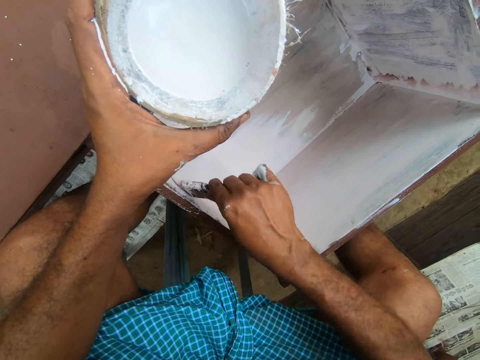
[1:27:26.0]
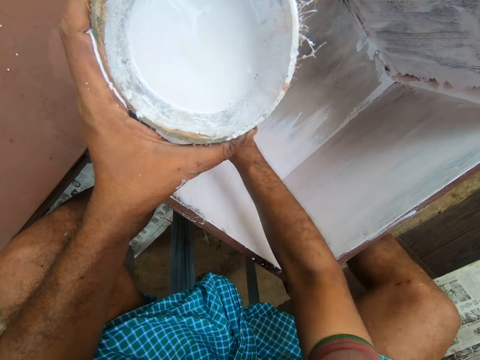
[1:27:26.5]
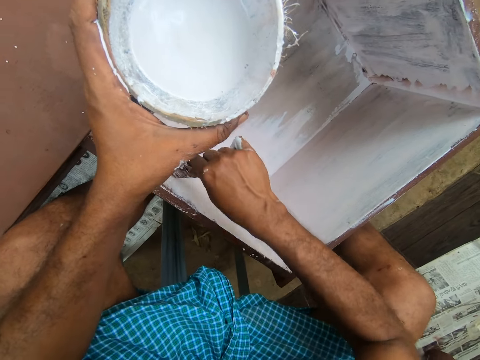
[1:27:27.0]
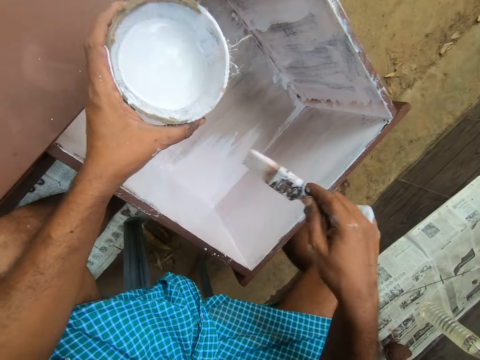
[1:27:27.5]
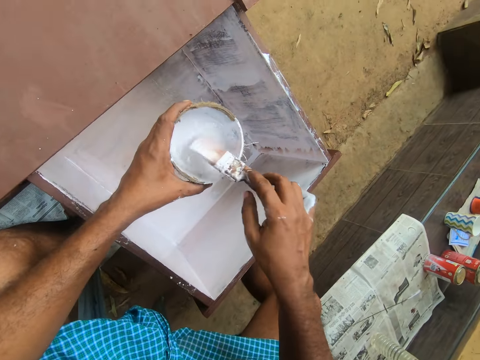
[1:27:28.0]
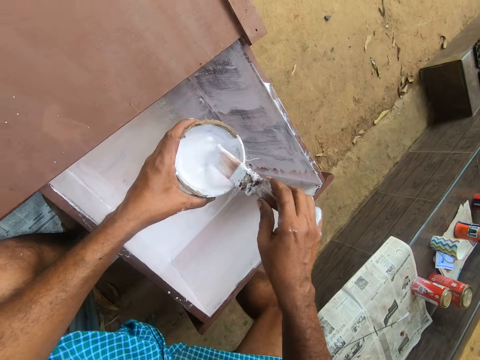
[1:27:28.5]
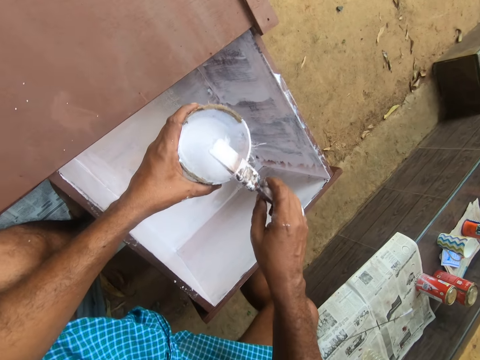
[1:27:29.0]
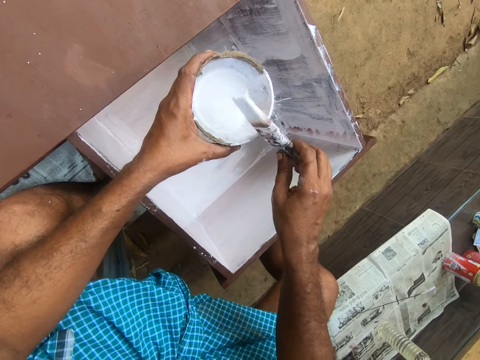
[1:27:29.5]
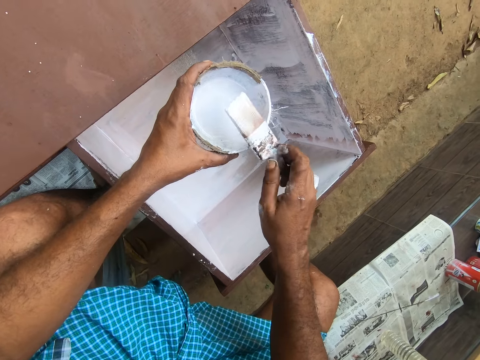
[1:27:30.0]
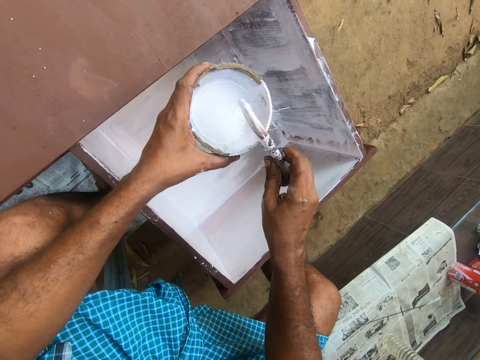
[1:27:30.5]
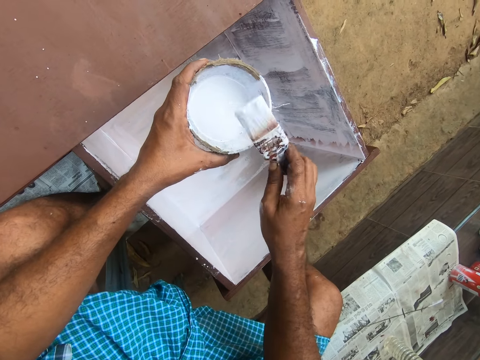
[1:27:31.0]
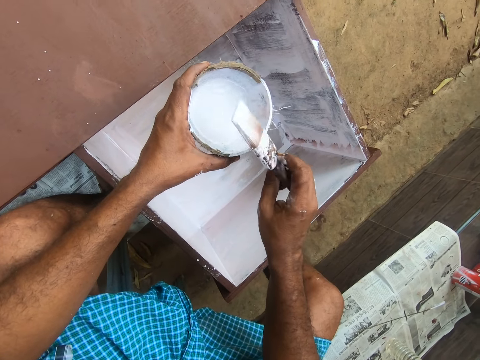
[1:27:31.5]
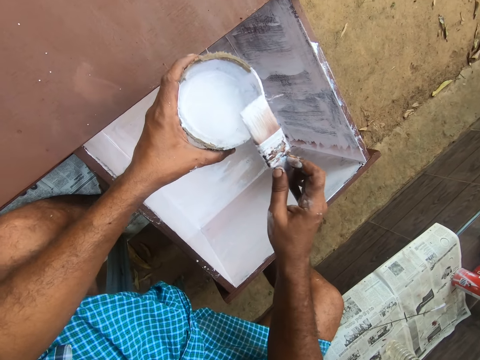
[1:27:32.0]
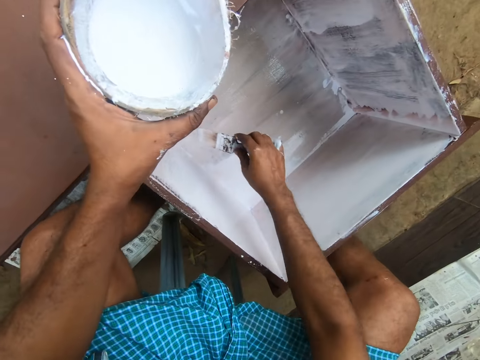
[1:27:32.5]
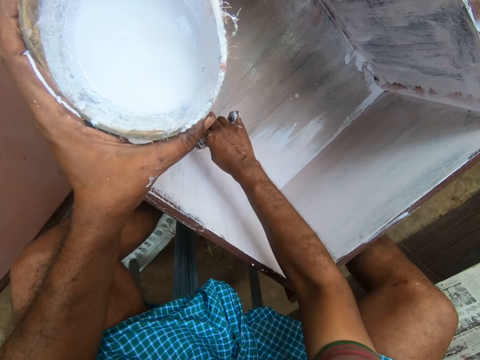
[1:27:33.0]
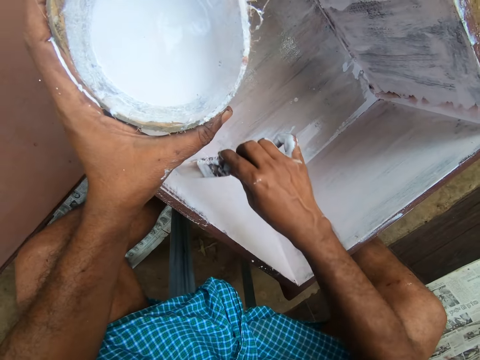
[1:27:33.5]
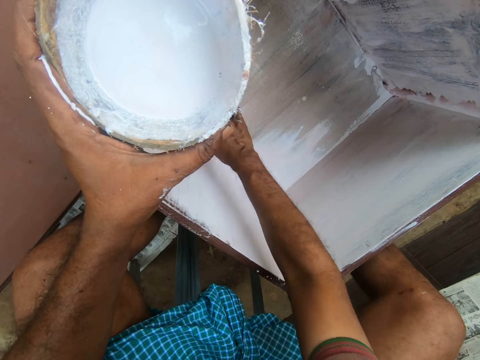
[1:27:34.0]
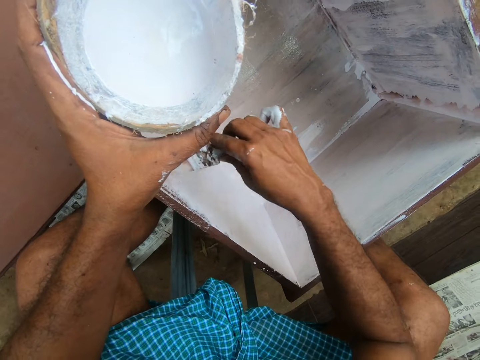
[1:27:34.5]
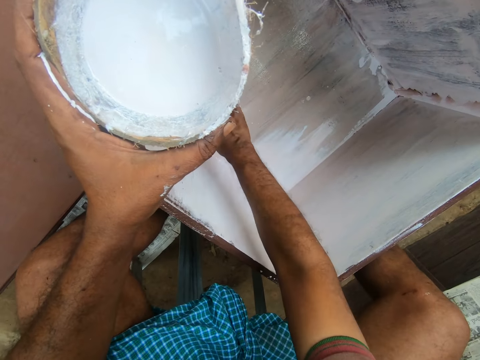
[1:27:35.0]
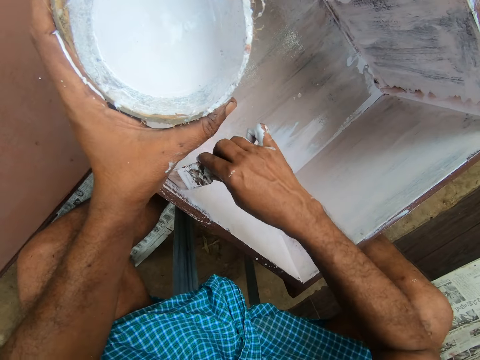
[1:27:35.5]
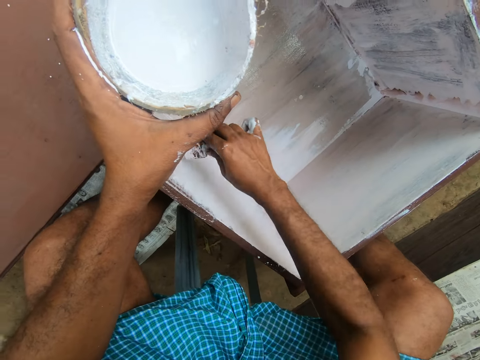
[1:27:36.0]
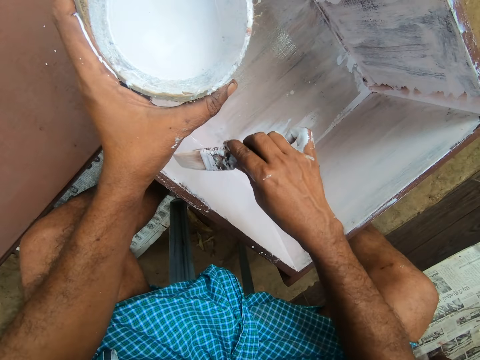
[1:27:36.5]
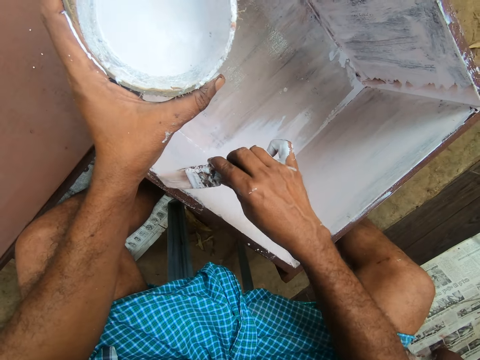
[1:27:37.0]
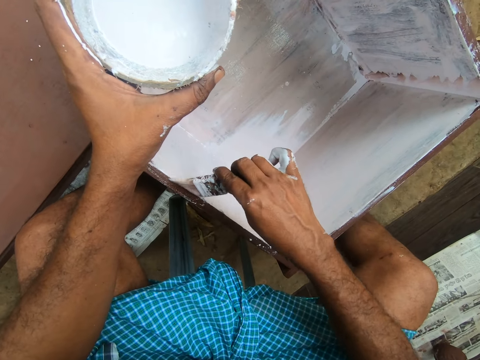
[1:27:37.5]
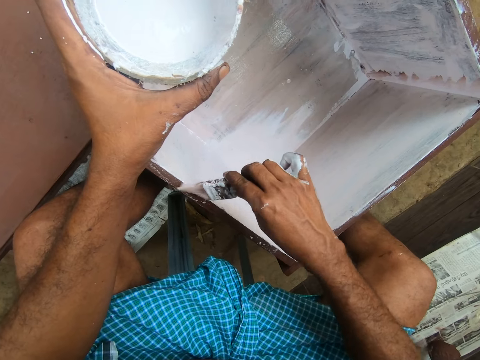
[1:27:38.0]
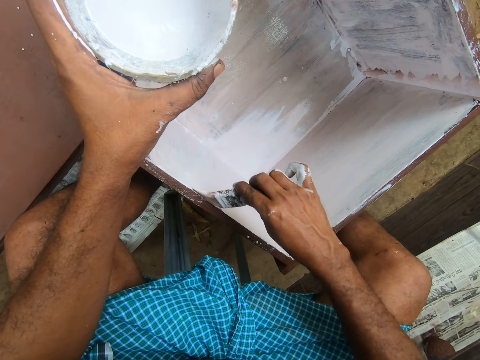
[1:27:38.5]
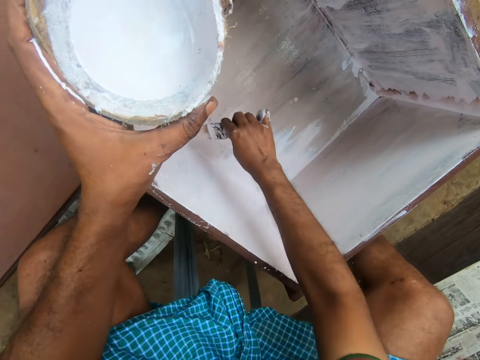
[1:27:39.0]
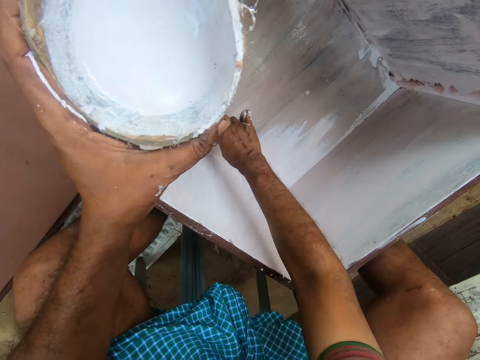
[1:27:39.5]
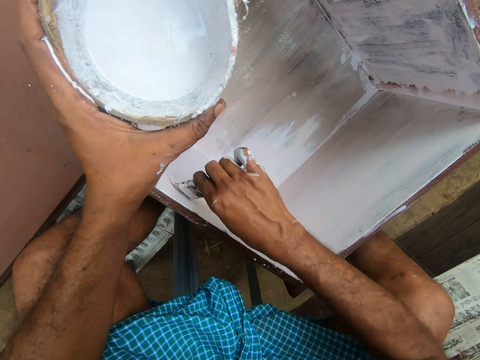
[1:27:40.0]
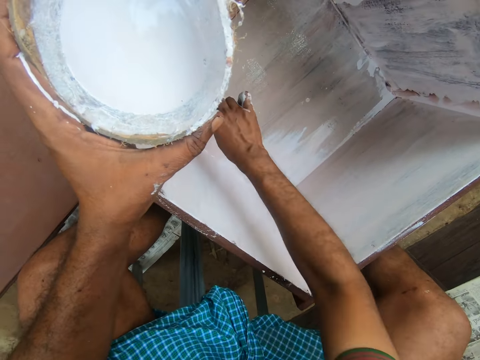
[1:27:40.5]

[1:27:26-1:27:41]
The camera wearer inserts the paint brush into the container of paint in his left hand. He rolls the brush in hand. He paints the inner part of the drawer with the paint brush in his right hand.

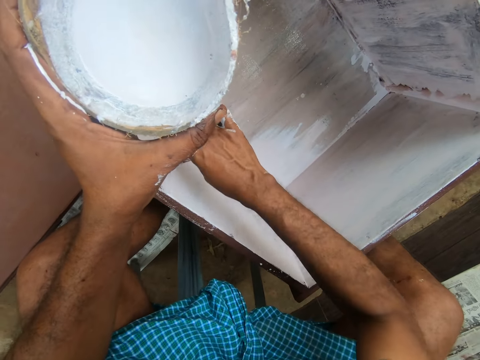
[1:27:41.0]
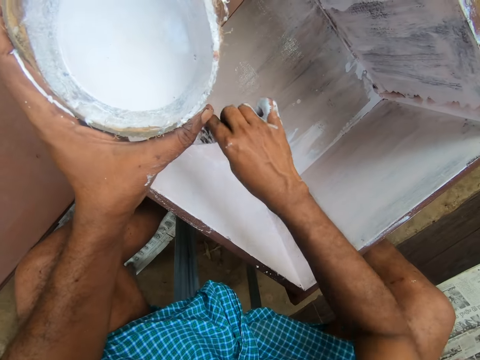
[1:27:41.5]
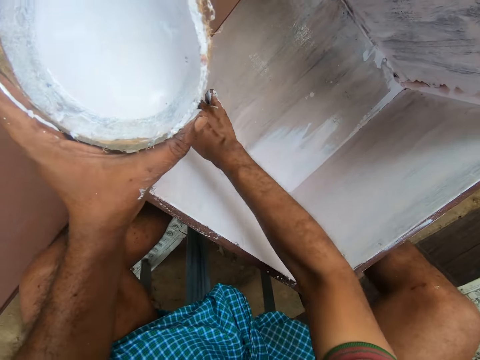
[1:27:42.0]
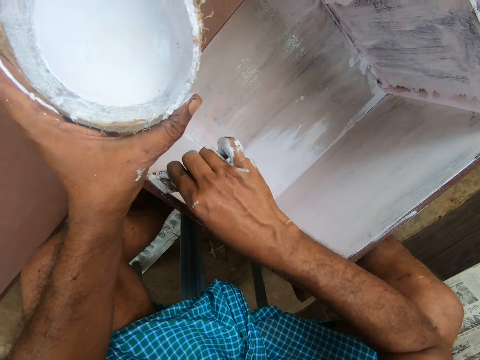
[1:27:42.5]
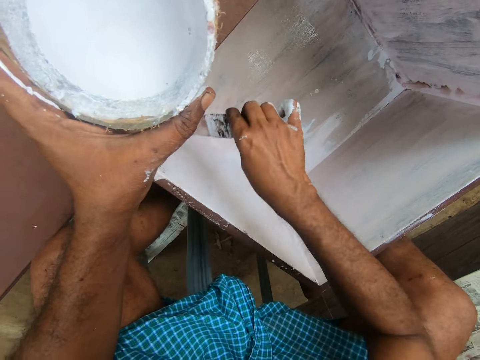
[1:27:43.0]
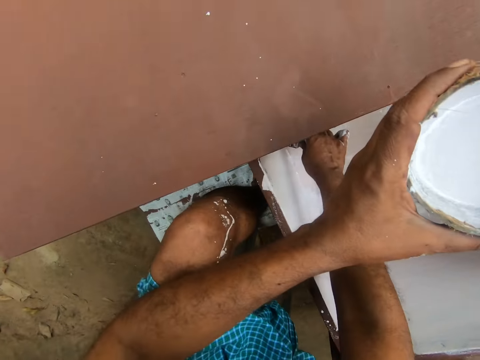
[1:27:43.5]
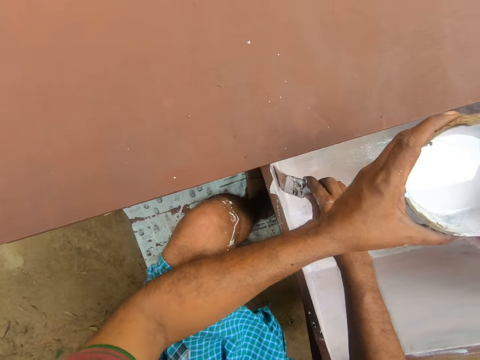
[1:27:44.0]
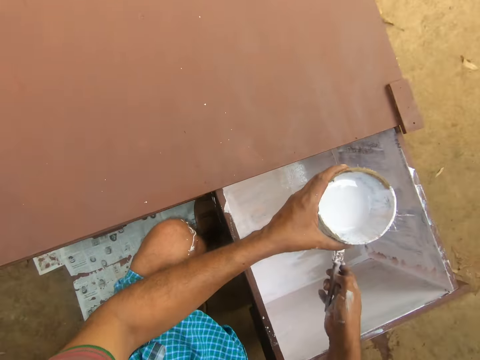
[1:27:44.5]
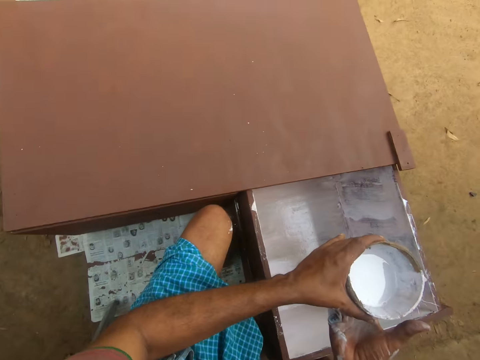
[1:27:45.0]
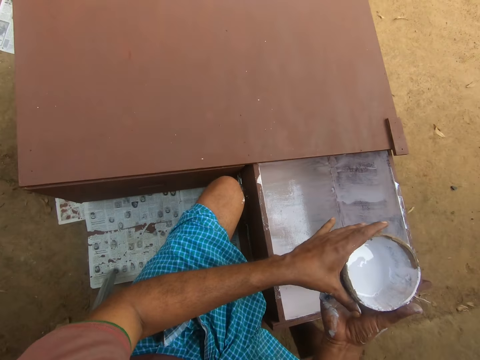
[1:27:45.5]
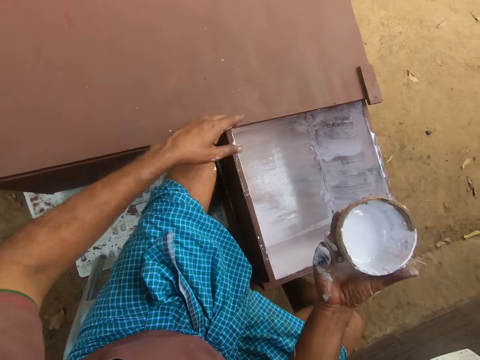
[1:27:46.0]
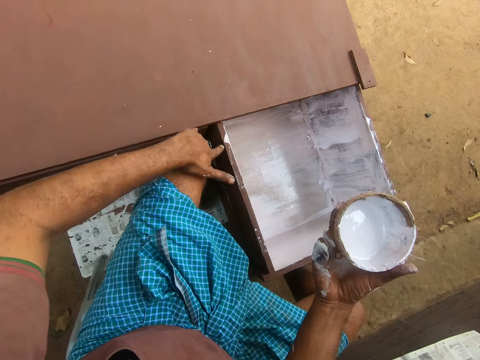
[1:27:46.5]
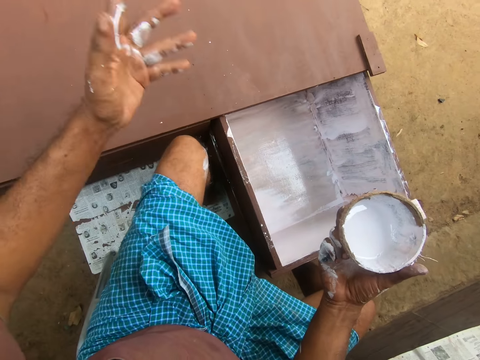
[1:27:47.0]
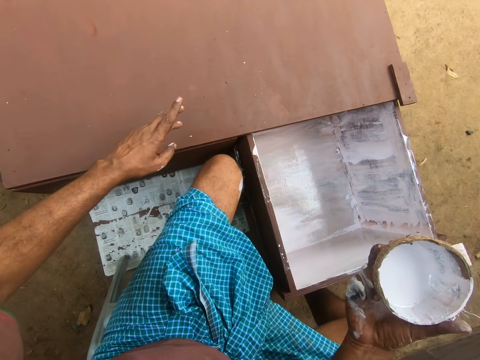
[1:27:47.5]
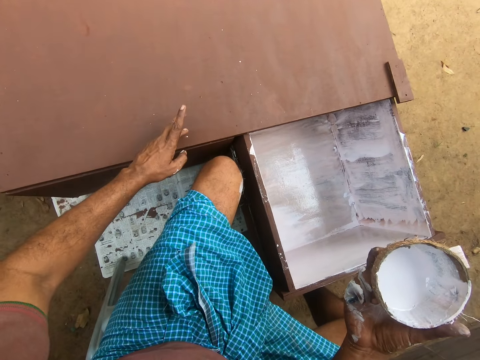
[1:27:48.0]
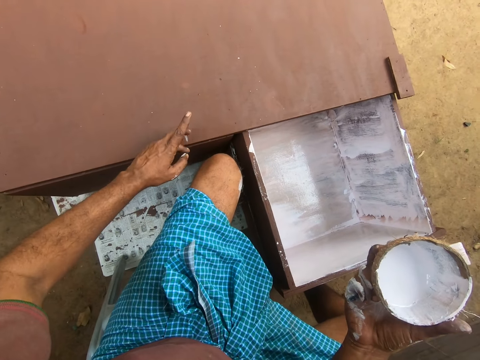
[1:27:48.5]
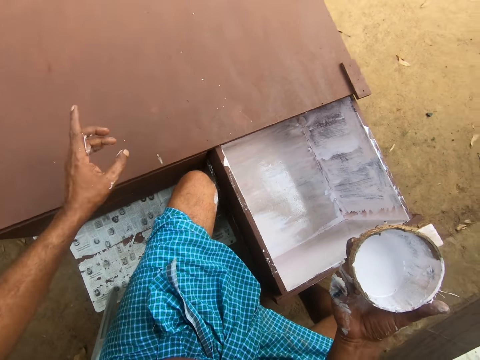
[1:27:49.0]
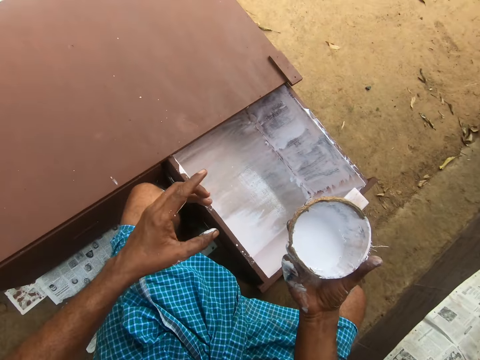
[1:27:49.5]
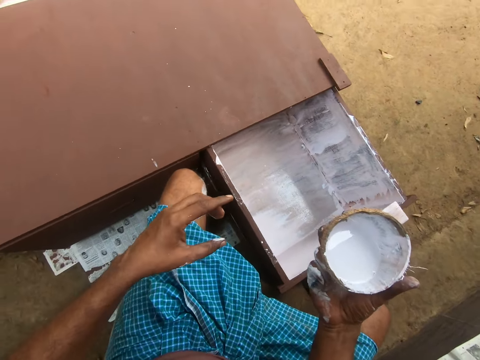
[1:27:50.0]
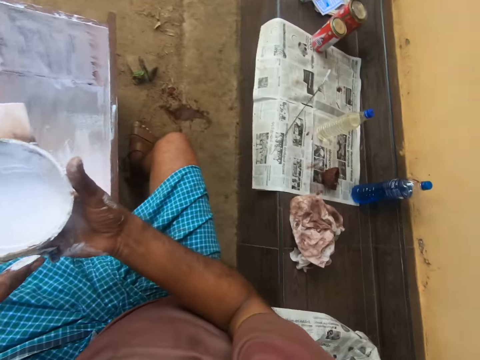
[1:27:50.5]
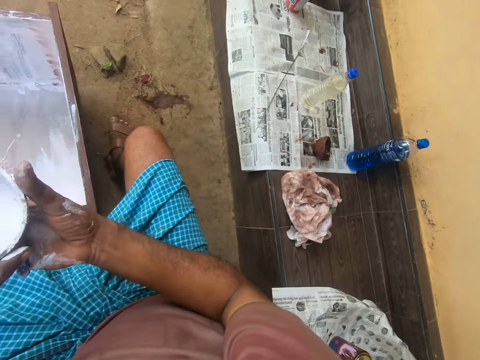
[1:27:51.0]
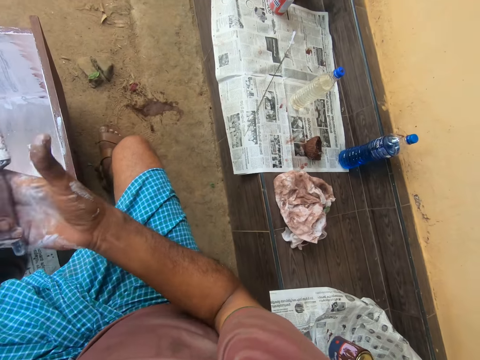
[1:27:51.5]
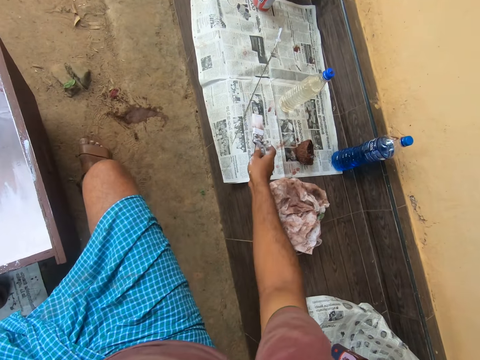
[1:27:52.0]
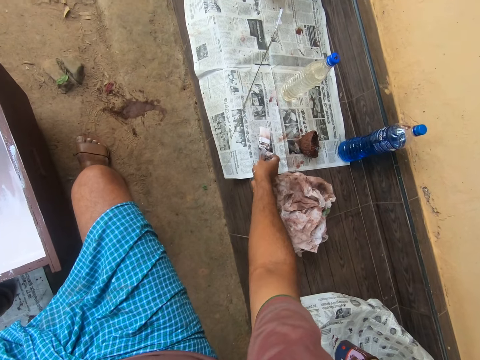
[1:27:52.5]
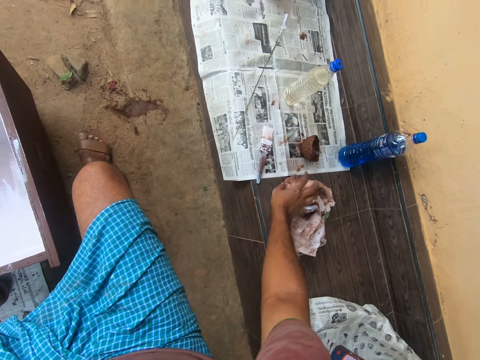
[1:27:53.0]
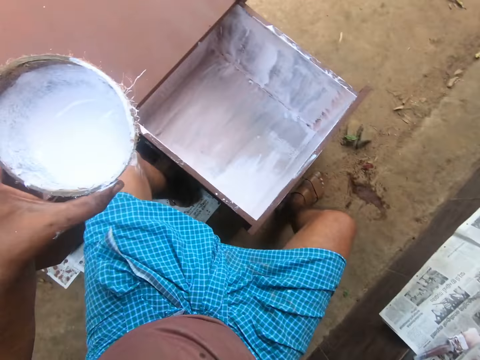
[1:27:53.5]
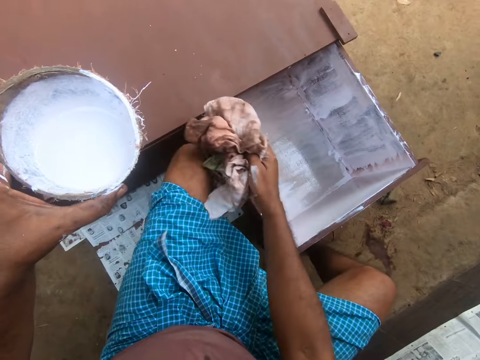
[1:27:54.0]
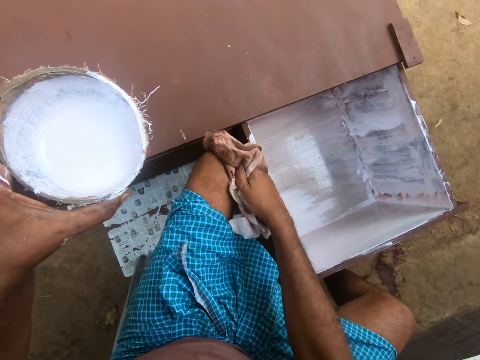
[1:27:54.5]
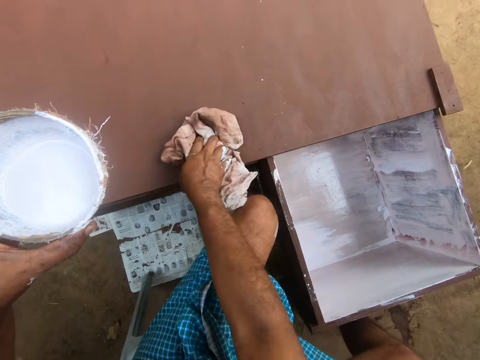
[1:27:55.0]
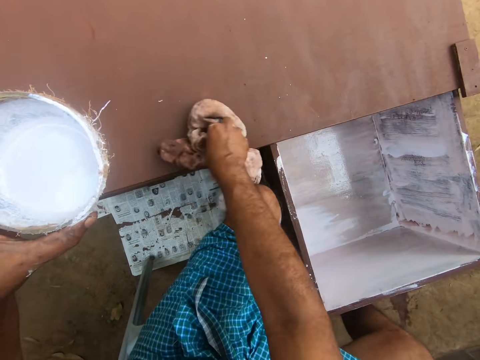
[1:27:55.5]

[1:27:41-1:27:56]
The camera wearer passes the container of paint from his left hand to his right hand. He cleans paint off his knee with his left hand. He cleans the paint on the drawer with his left finger. He passes the container of paint from his right hand to his left hand. He drops the paint brush on the table with his right hand. He picks up the cloth from the table with his right hand. He cleans the paint on his left knee with the cloth in his right hand. He cleans the paint on the drawer table with the cloth in his right hand.
